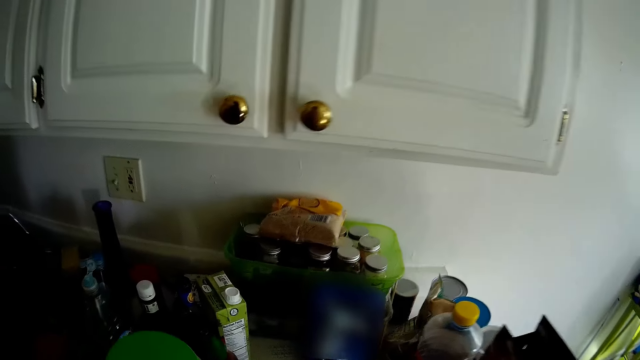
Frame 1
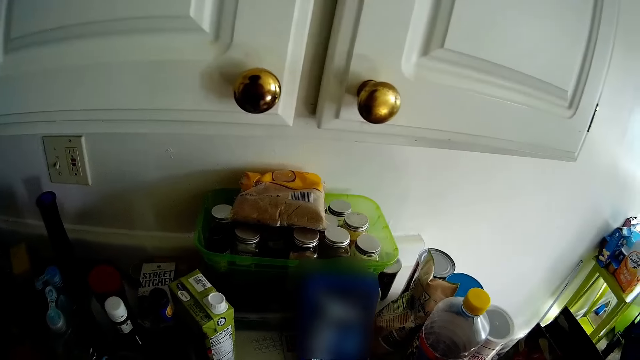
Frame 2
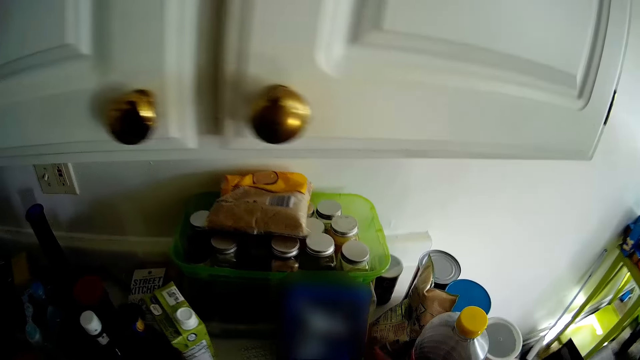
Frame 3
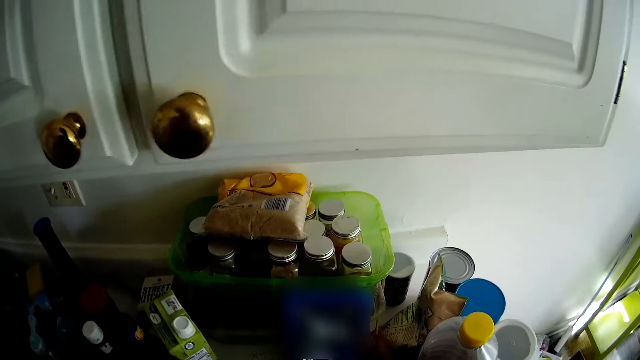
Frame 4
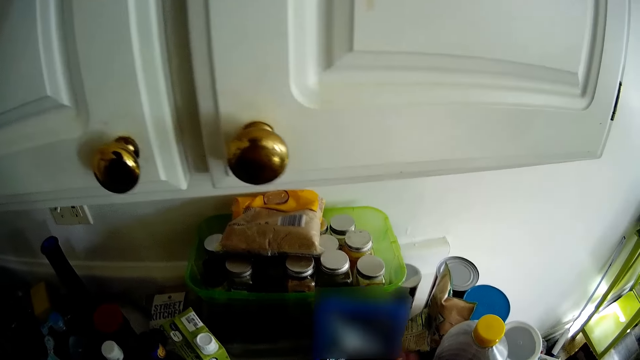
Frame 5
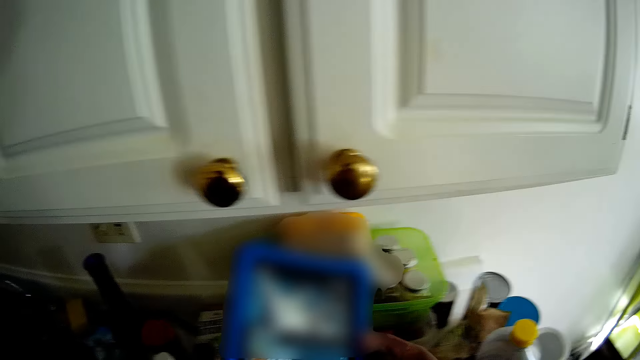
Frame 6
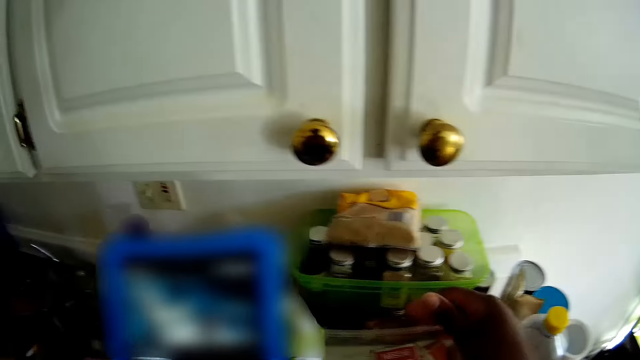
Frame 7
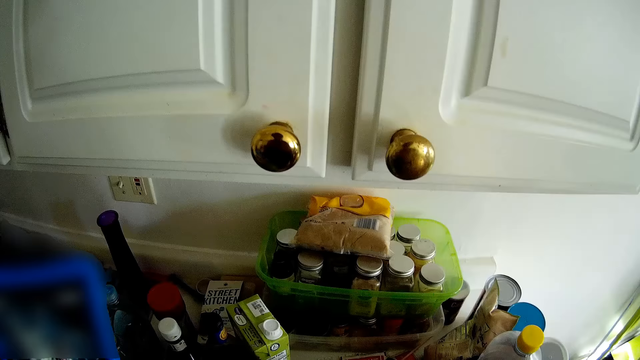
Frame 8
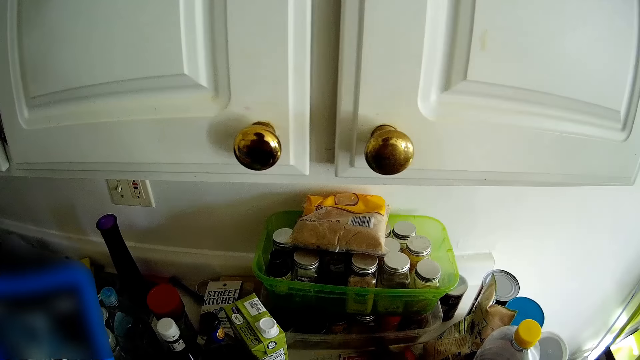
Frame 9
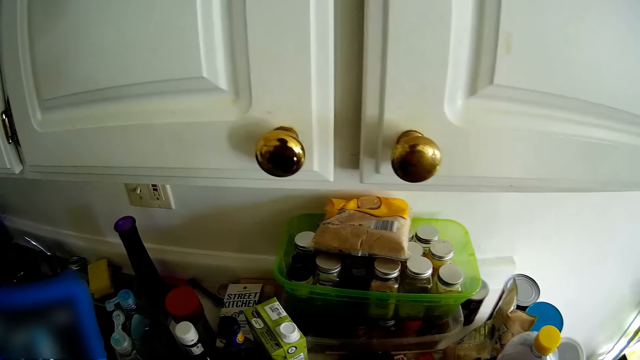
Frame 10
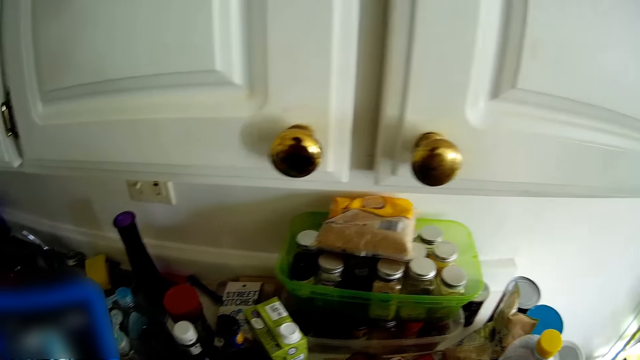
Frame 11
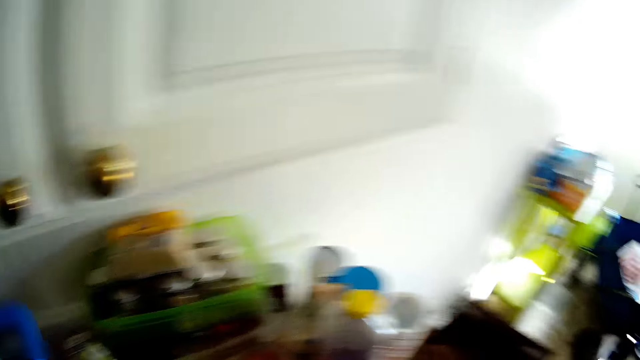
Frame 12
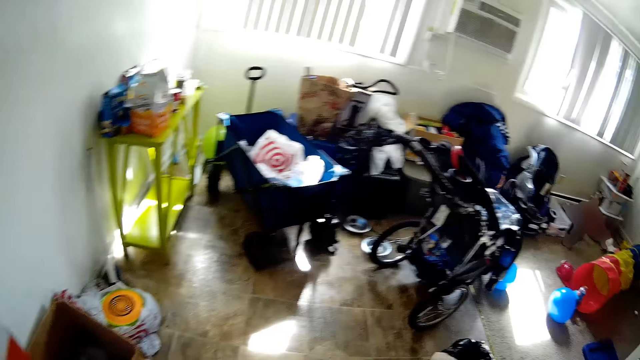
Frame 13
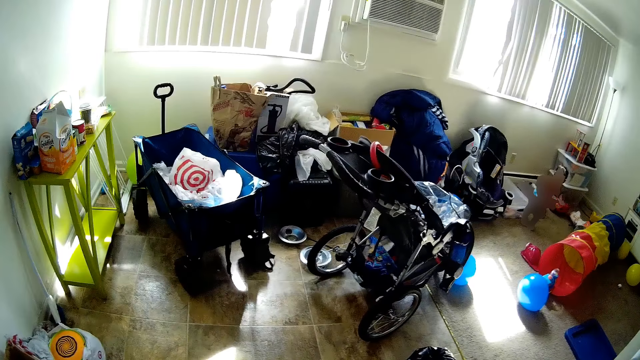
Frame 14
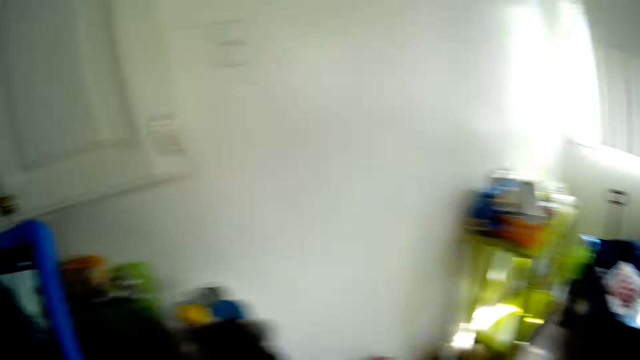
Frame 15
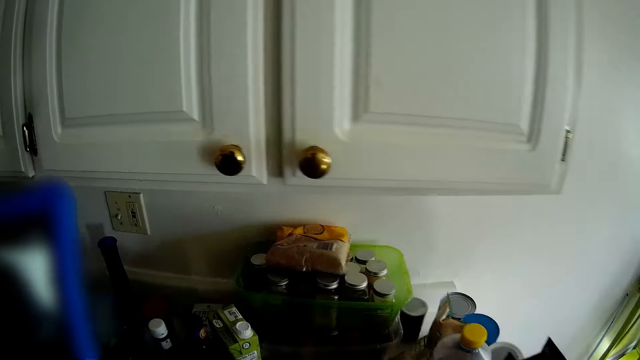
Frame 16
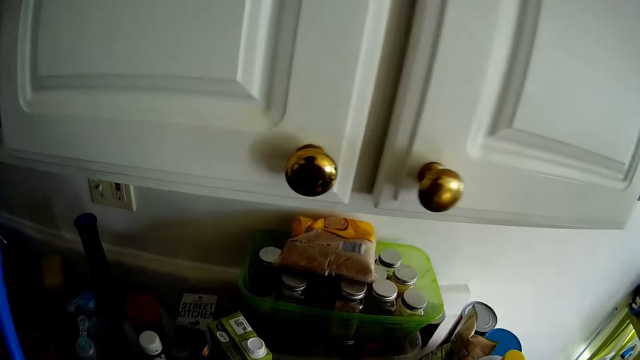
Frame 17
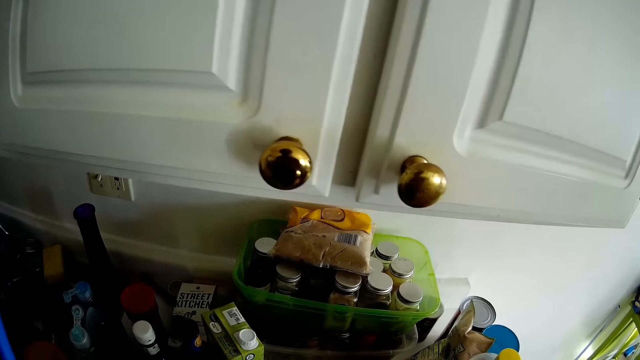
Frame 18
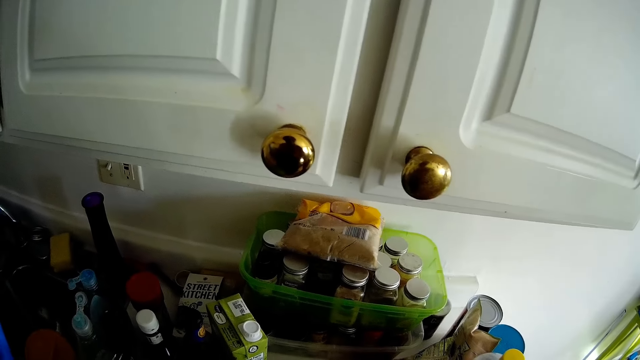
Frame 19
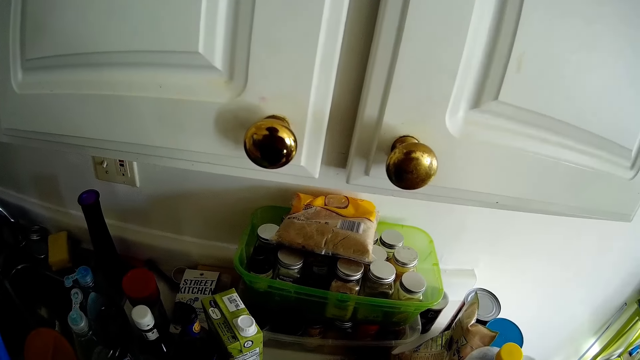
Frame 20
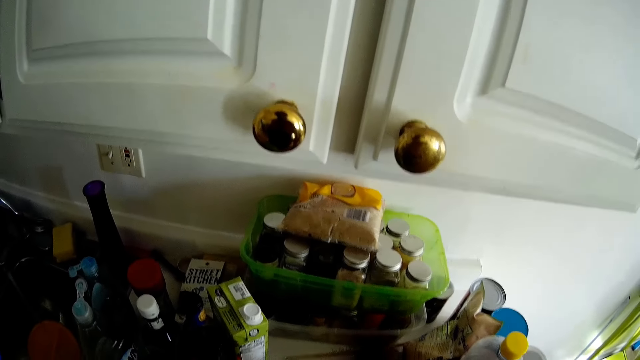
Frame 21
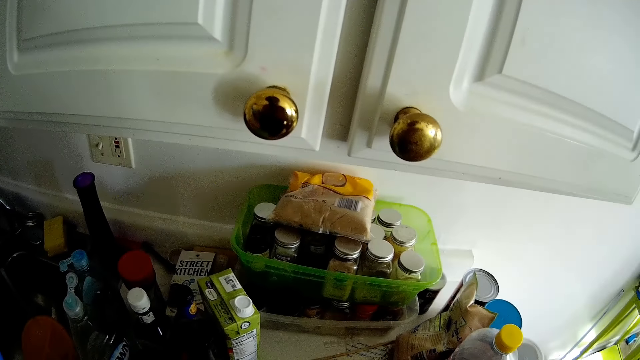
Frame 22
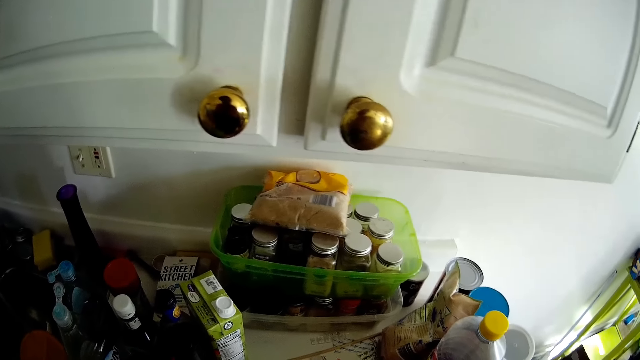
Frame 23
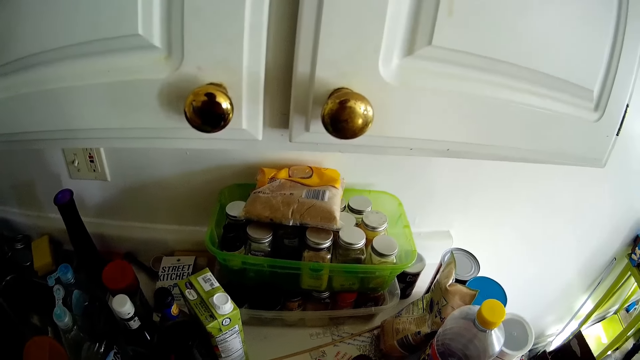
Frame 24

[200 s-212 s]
The camera wearer uses her phone. She takes the phone on the cabinet with her right hand. She walks around the house. She uses her phone.

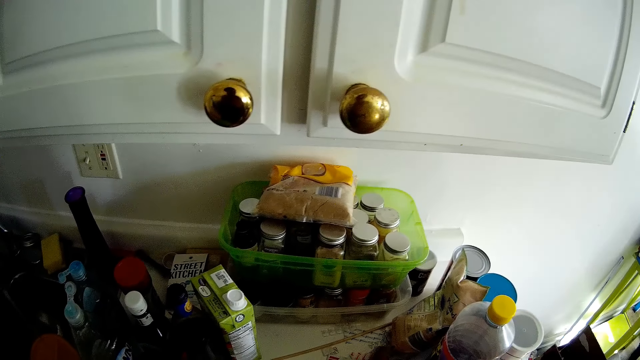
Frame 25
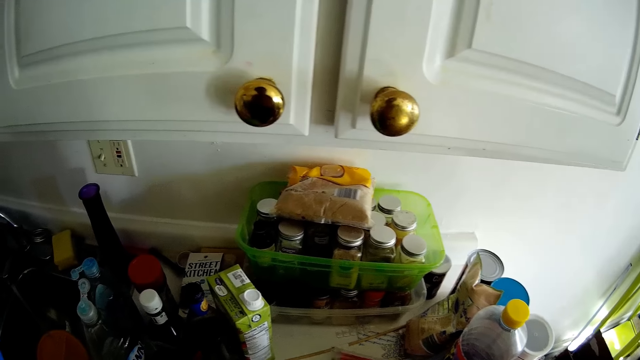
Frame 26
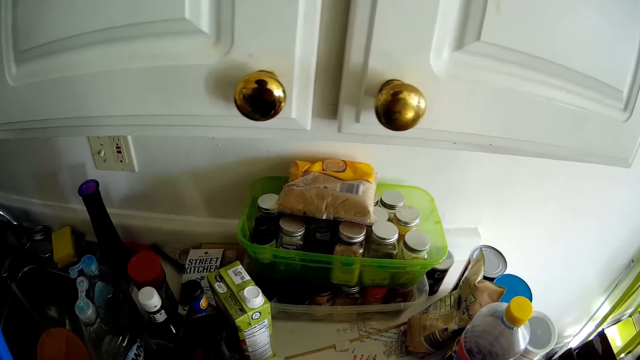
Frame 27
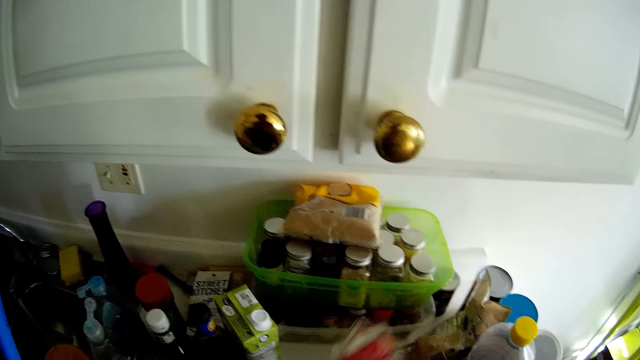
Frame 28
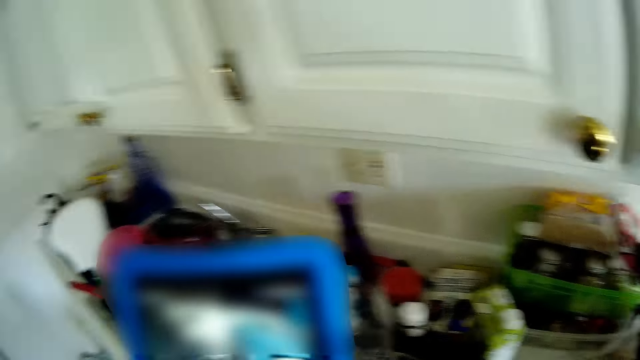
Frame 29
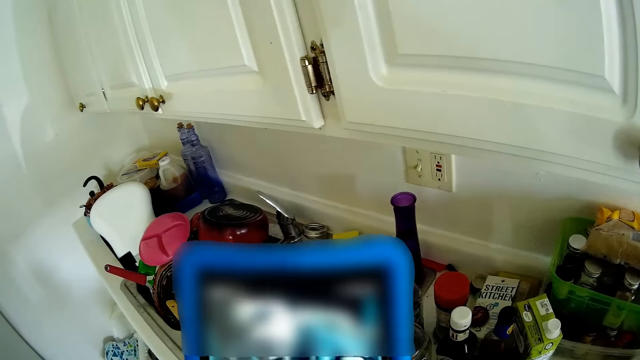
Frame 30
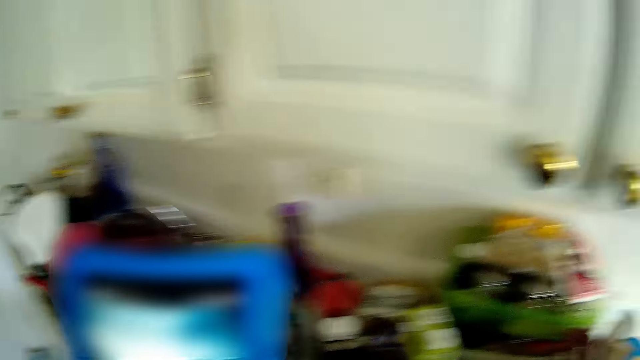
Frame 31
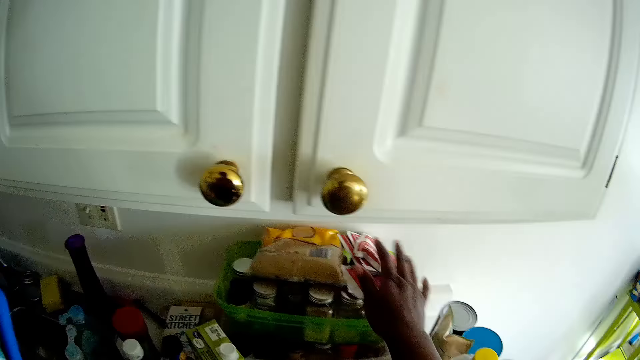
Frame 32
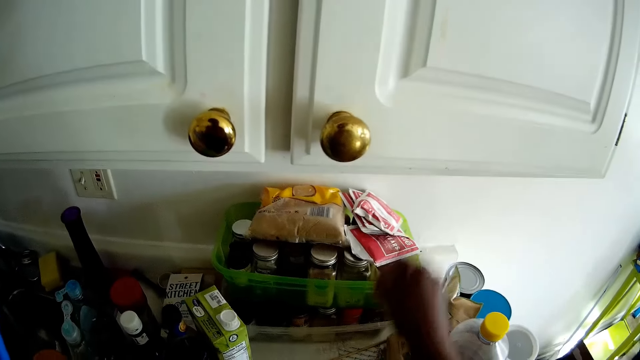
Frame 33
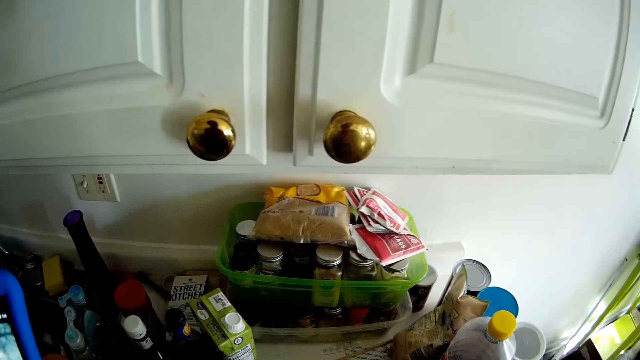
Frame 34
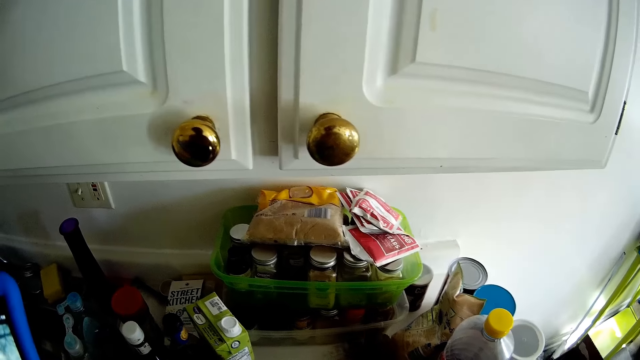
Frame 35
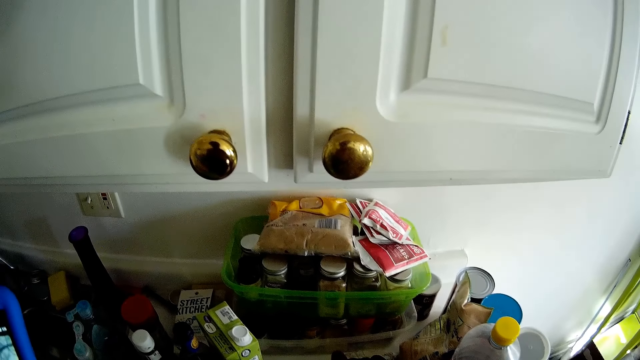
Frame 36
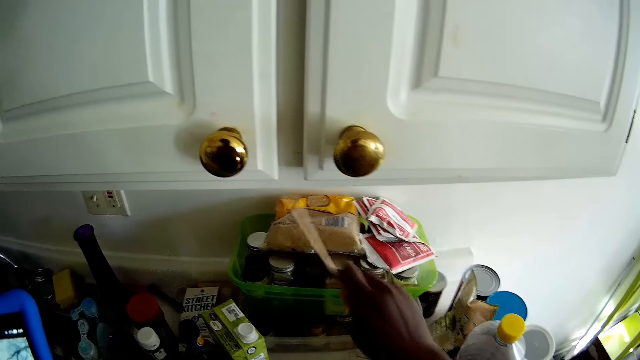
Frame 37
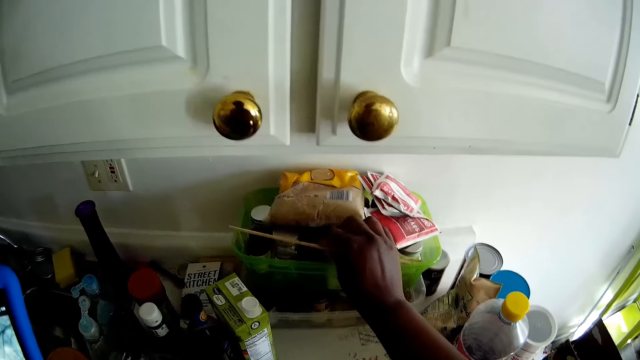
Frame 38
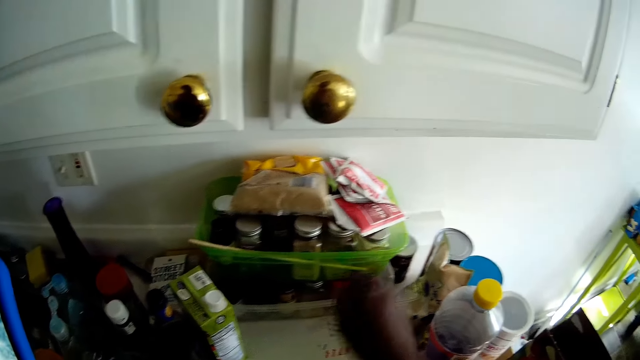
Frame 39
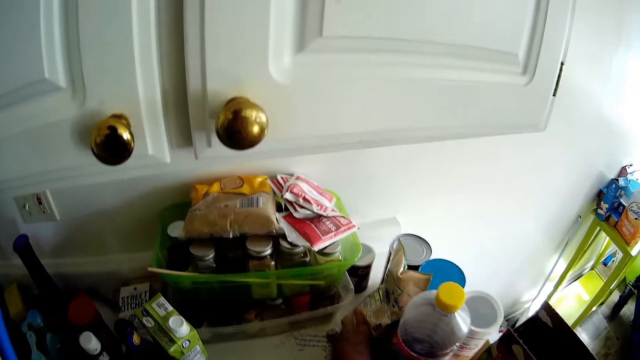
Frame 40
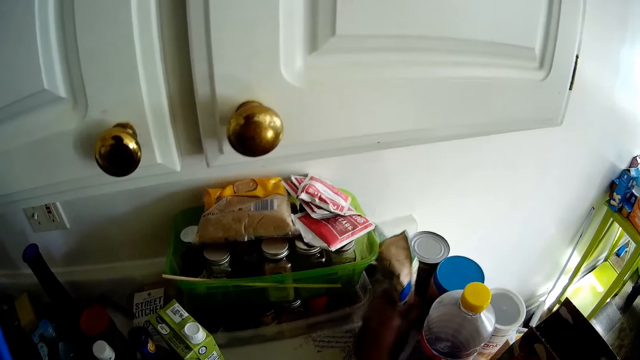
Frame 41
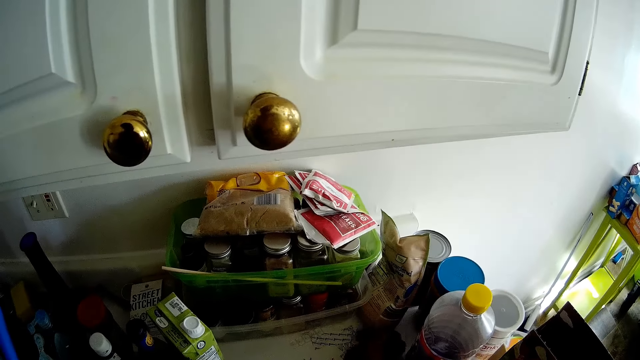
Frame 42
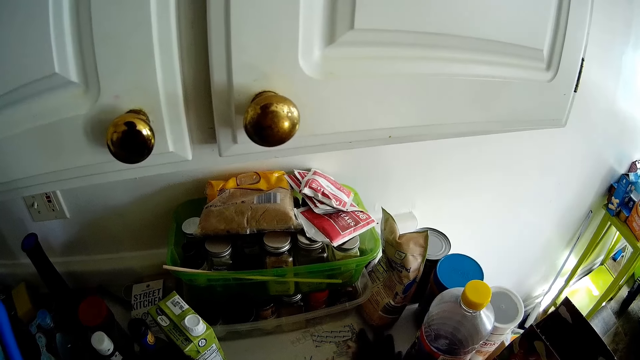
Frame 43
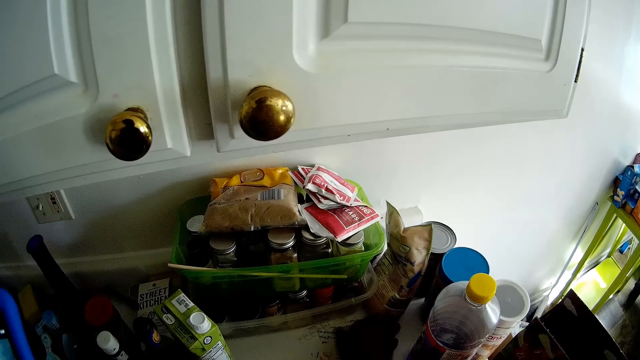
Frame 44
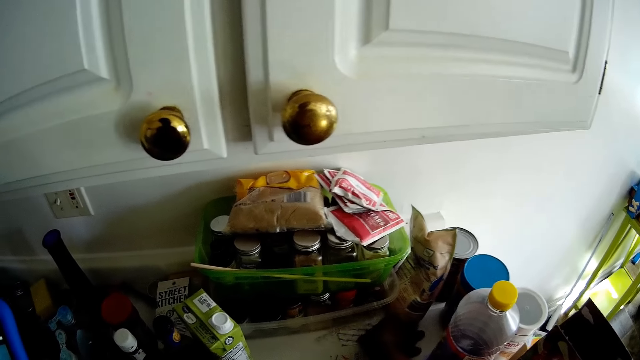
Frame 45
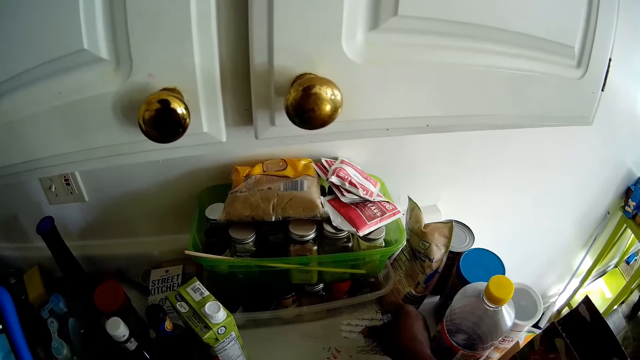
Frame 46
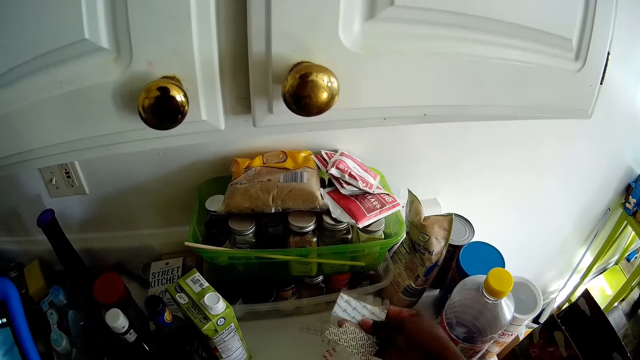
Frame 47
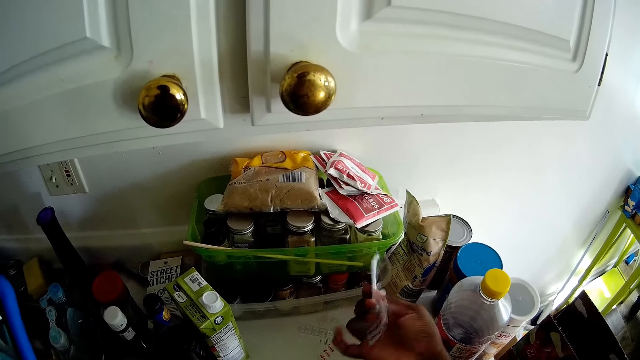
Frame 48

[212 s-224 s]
The camera wearer drops a pack of sauce or towel on top of a bottle on the cabinet with her right hand. She uses her phone. She drops a straw or stick on top of the bottle on the cabinet with her right hand. She makes the sink. She picks up pieces of nylon on the cabinet with her right hand.
